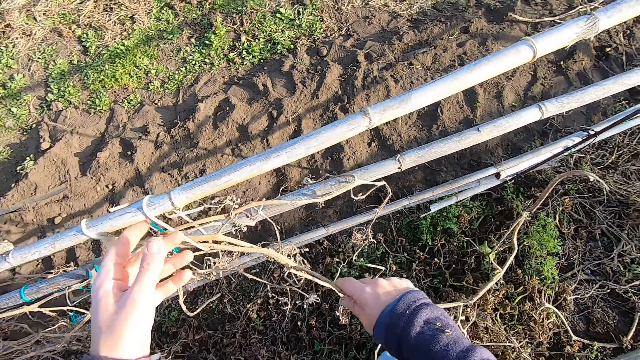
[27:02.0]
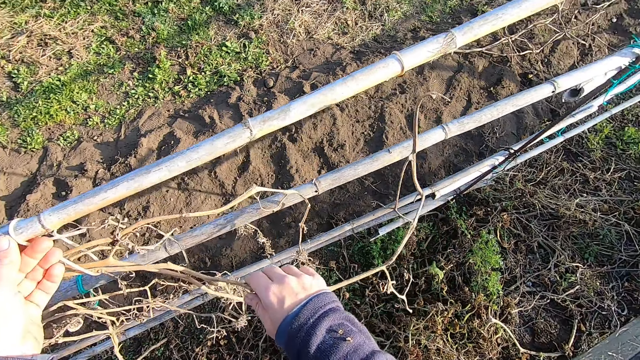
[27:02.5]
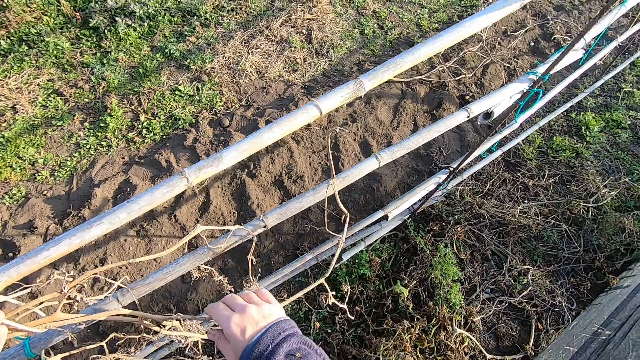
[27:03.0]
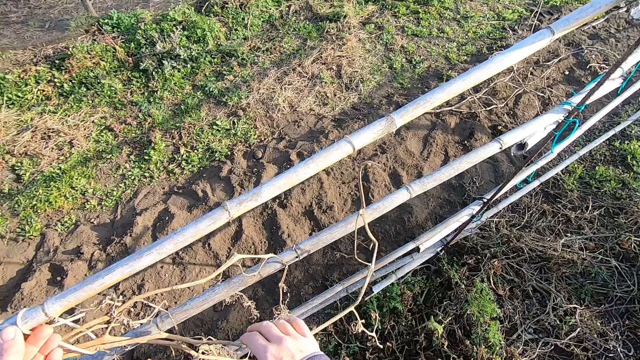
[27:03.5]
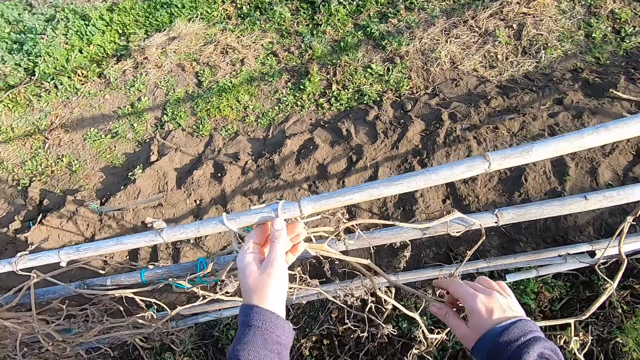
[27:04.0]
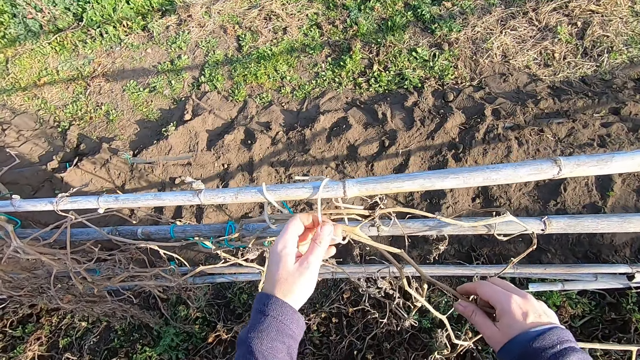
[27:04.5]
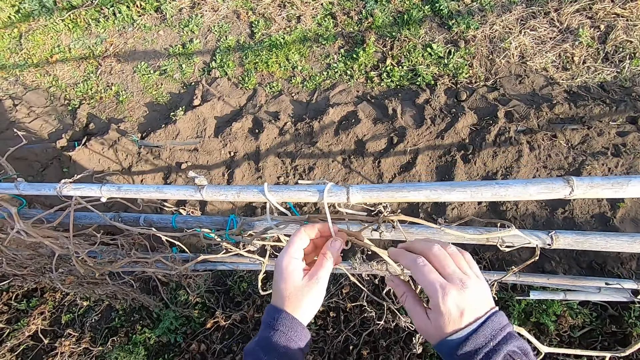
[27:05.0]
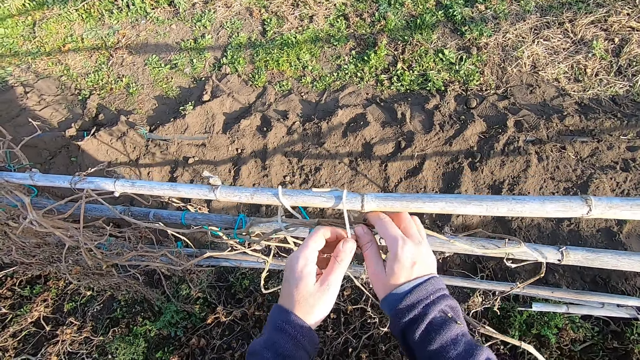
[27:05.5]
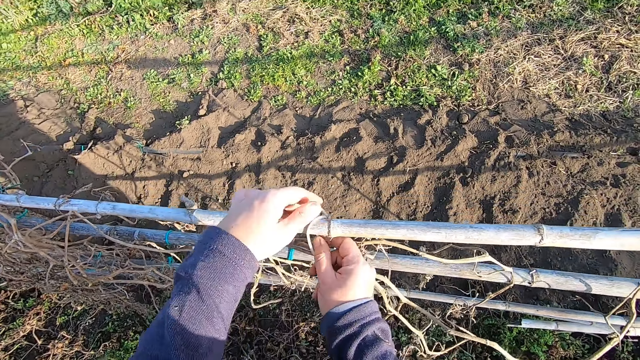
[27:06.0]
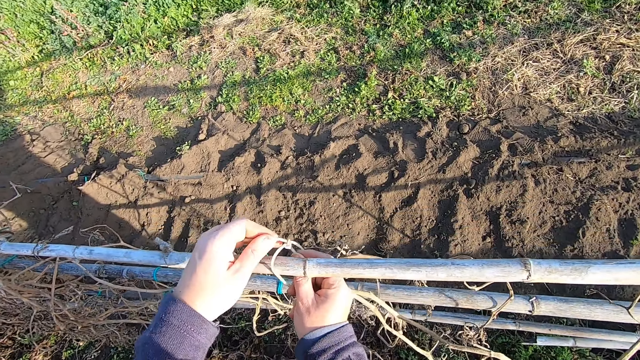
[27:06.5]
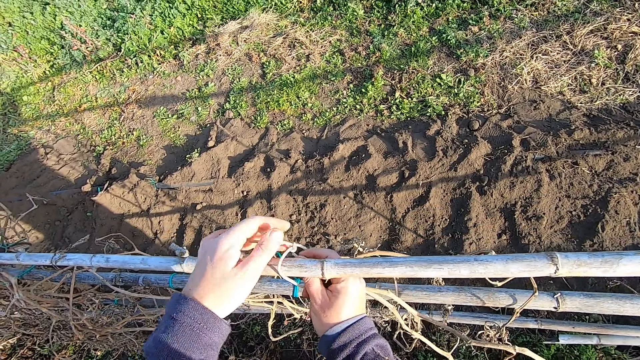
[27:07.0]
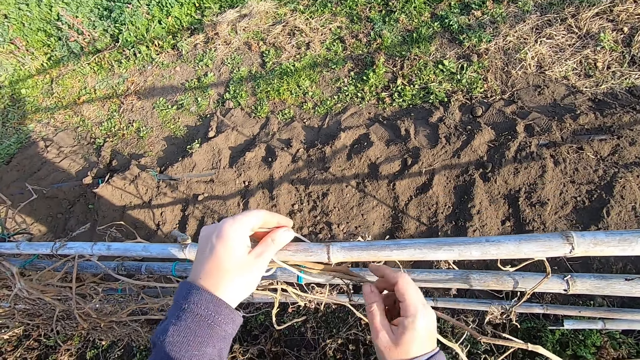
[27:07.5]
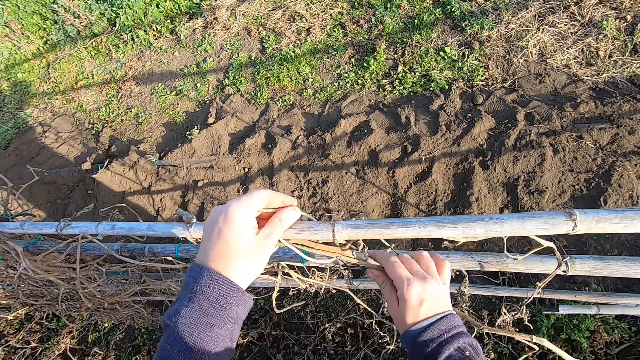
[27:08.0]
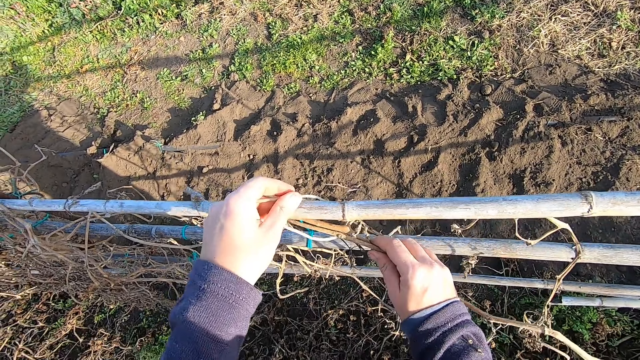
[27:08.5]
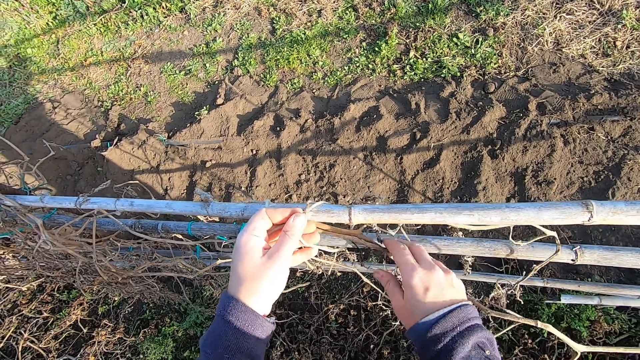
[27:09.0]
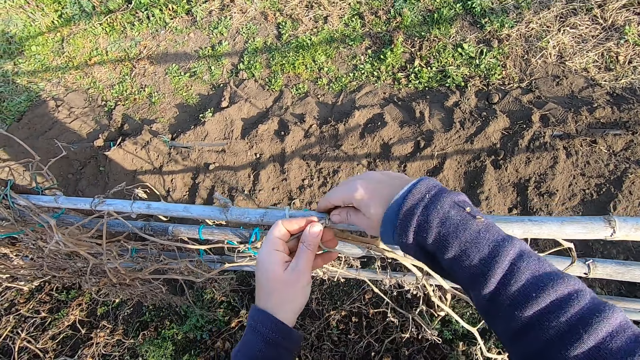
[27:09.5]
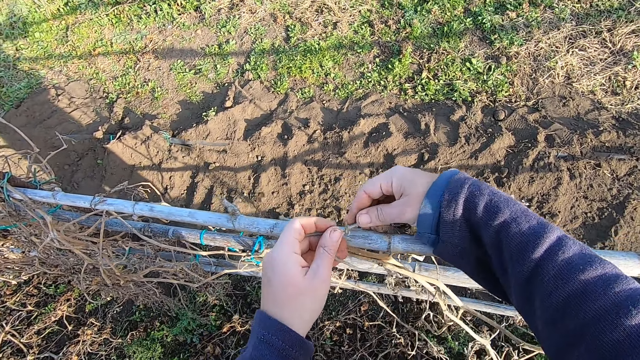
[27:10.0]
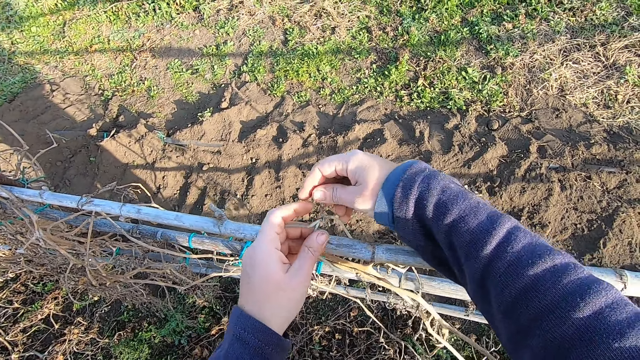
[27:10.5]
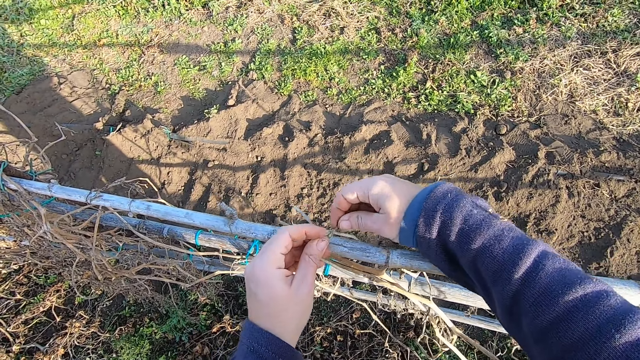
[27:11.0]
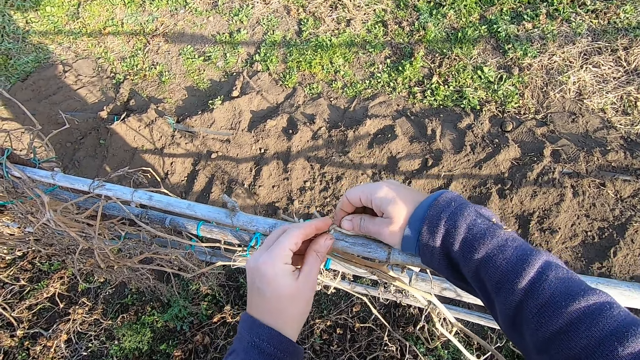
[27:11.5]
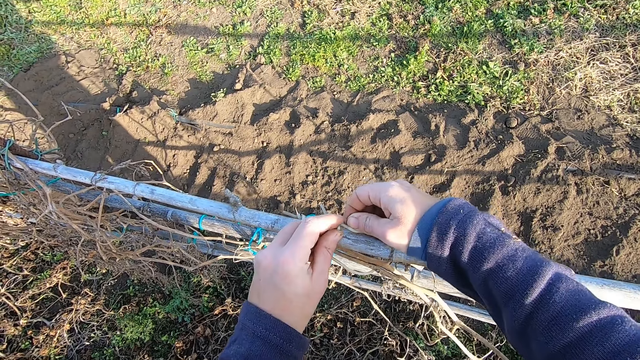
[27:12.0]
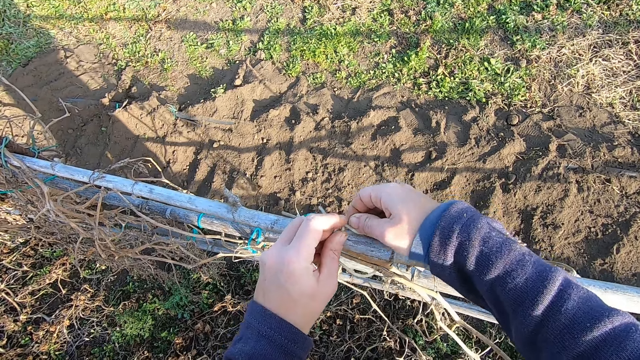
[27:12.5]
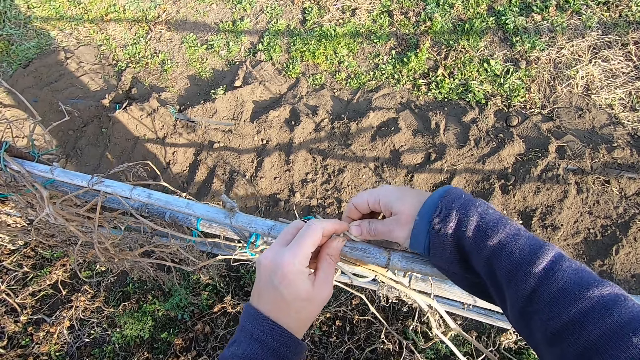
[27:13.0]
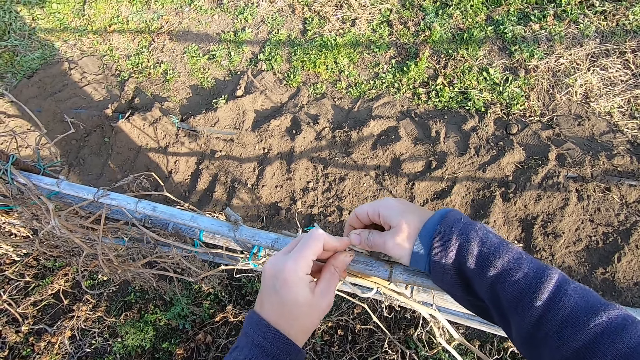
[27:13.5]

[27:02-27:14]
The camera wearer holds a dry plant on the bamboo fence. They touch the plant. They untie a rope from the bamboo fence.

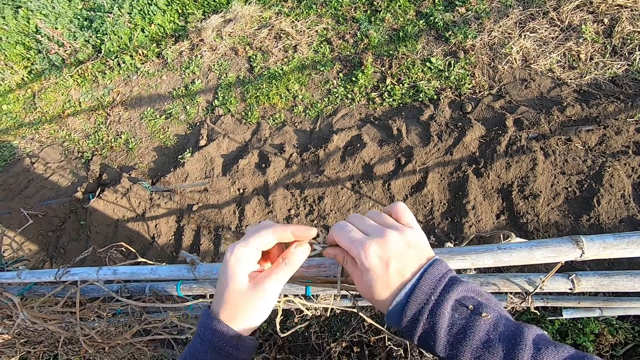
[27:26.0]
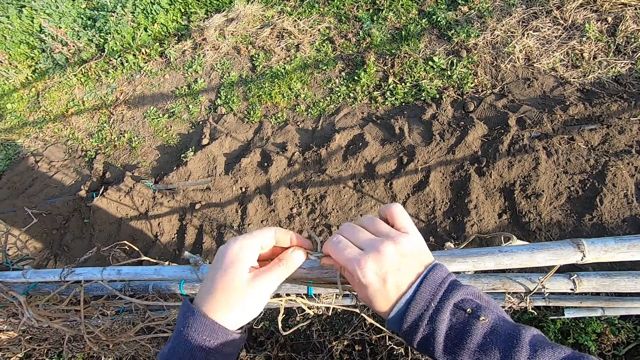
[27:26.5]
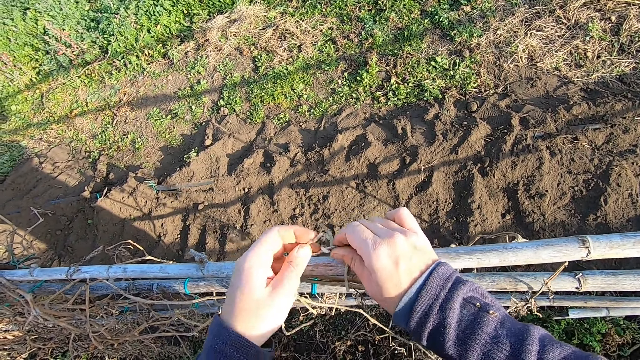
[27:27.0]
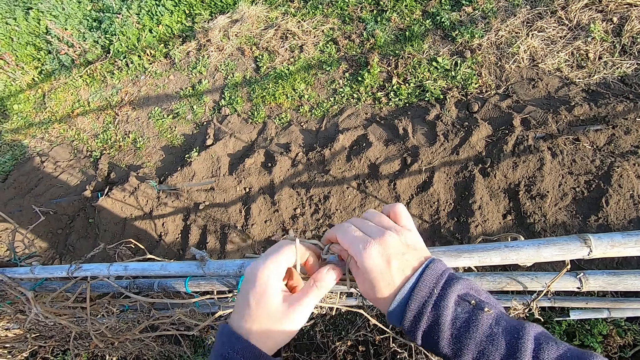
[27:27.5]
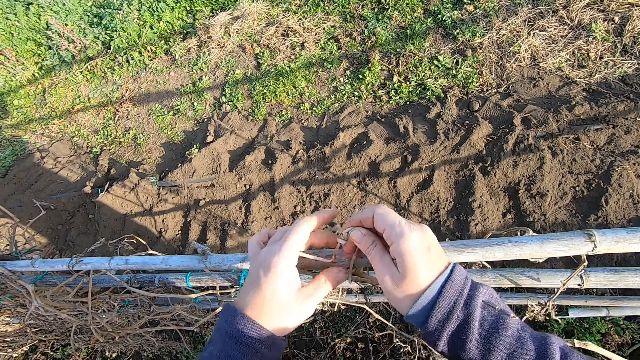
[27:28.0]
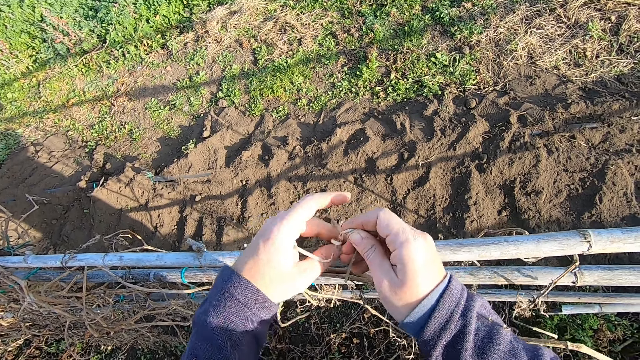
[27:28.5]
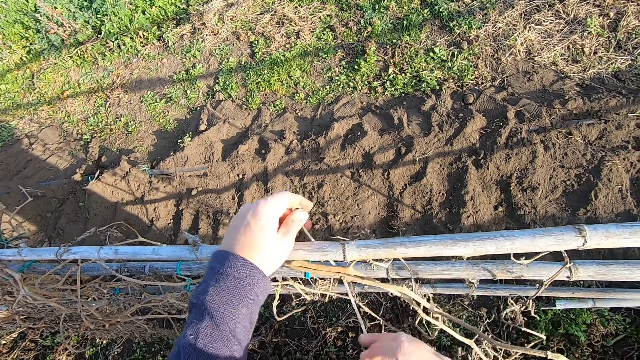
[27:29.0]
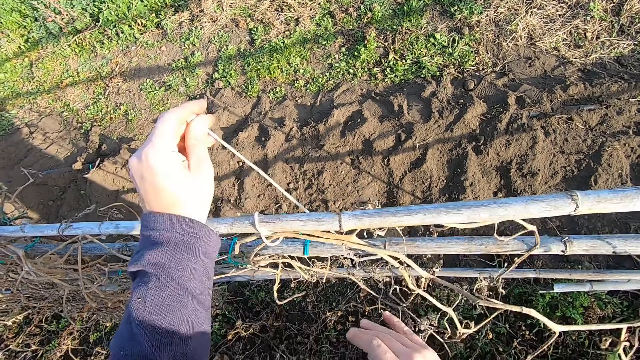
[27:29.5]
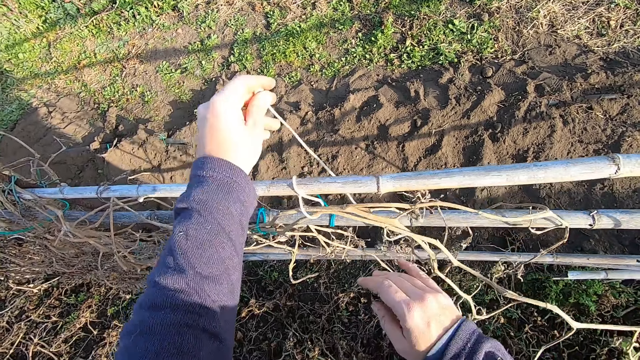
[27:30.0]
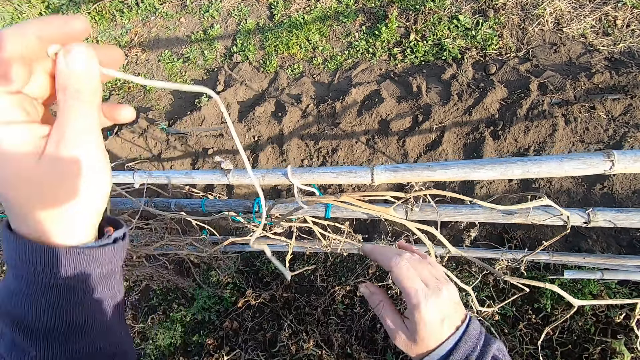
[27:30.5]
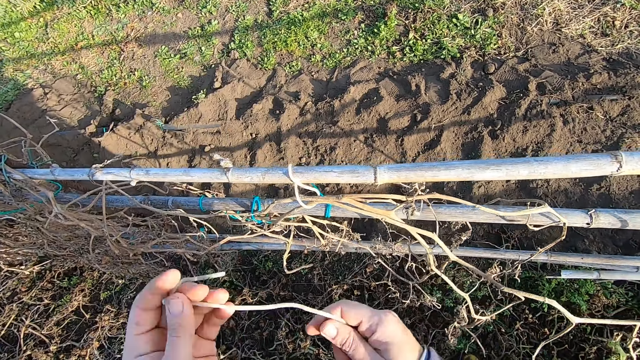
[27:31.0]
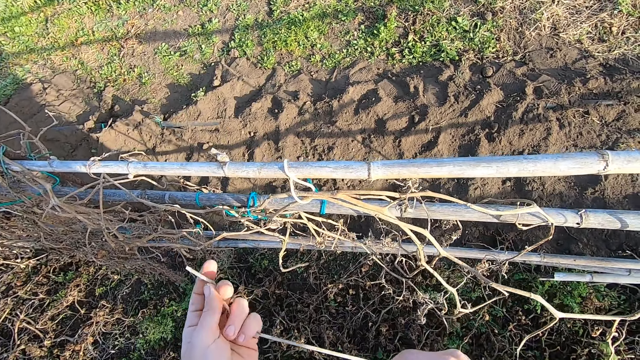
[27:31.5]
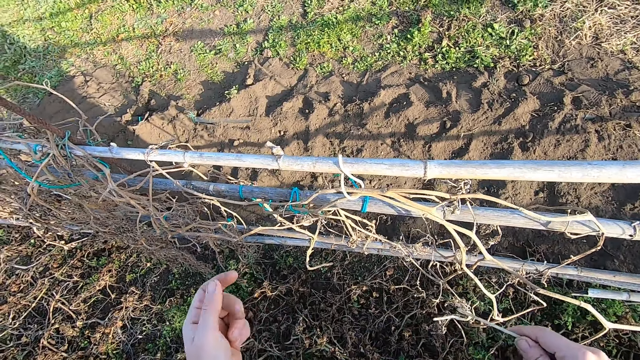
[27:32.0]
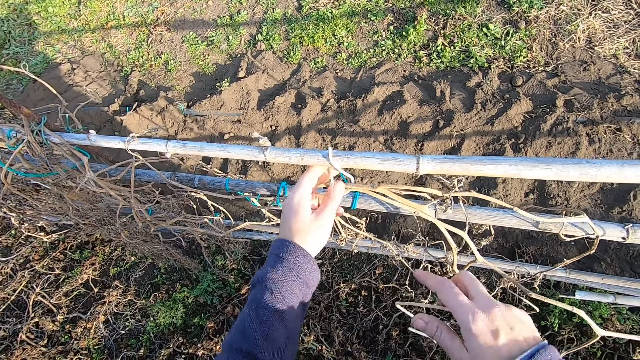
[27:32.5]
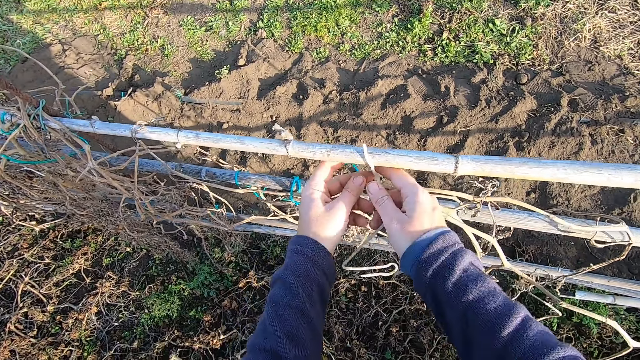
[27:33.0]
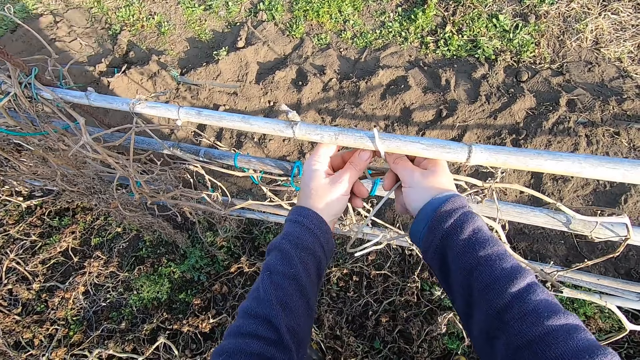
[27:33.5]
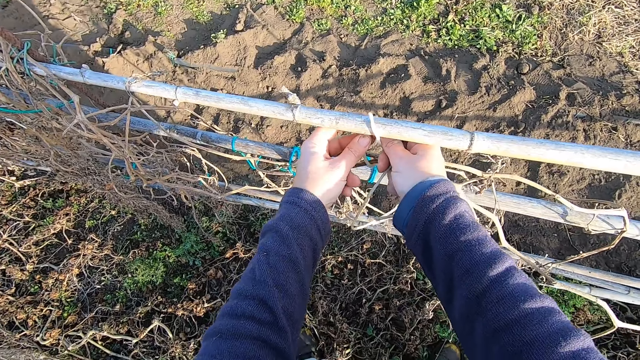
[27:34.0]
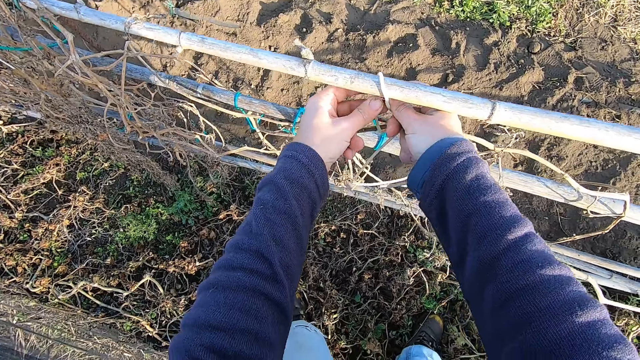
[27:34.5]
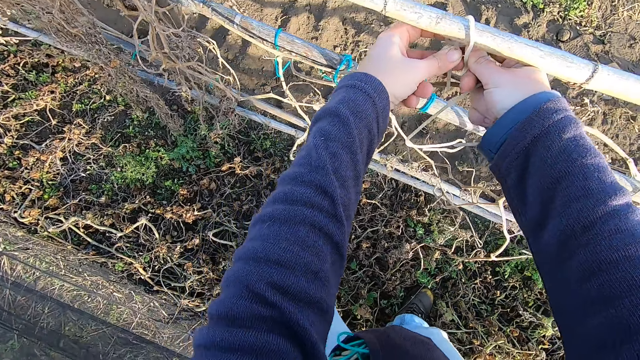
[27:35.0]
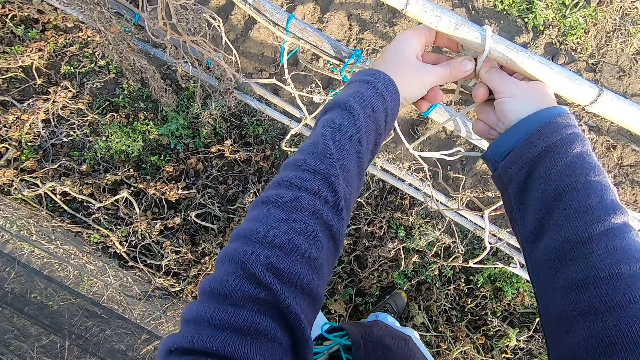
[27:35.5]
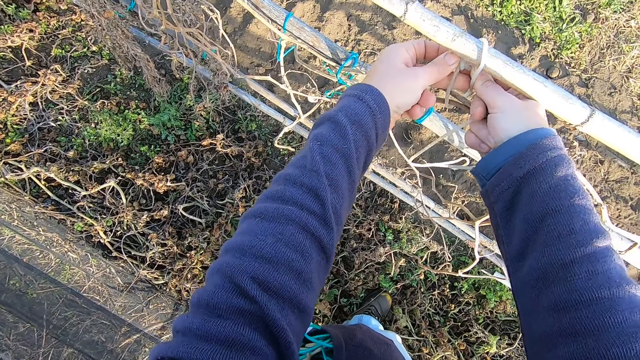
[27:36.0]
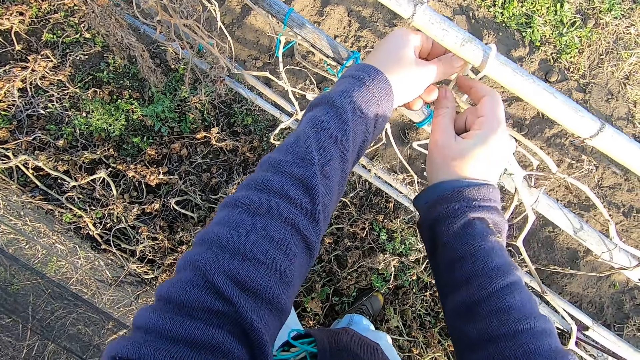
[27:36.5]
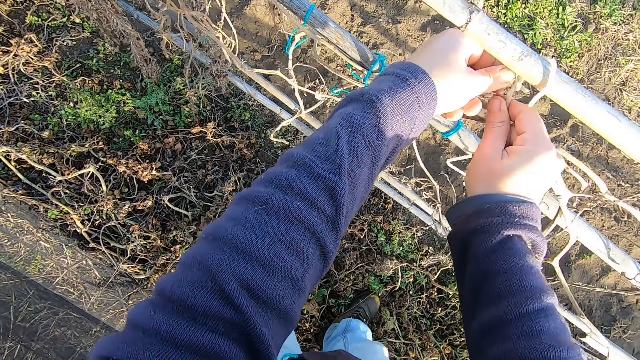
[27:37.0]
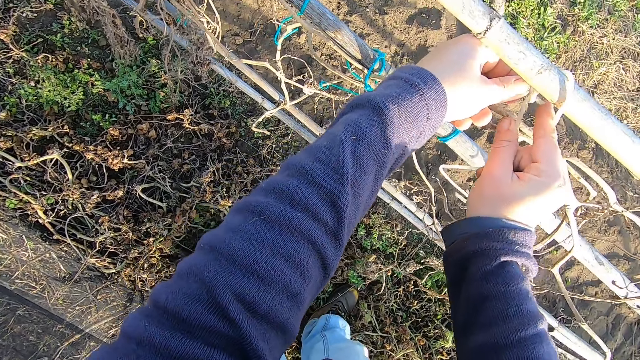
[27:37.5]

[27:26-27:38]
The camera wearer removes a string on a dry tomato stem. They stretch the rope. They straighten the string. They untie a rope from the bamboo fence.
